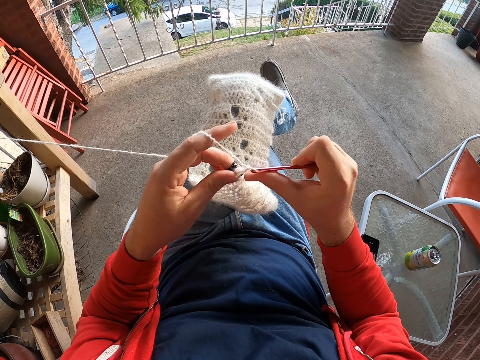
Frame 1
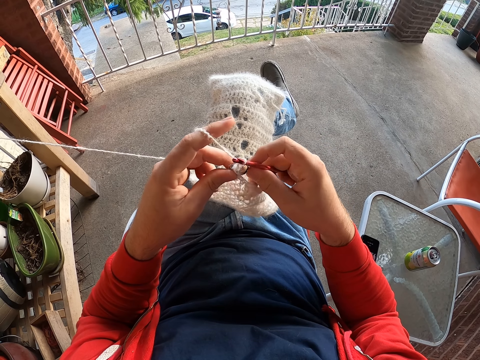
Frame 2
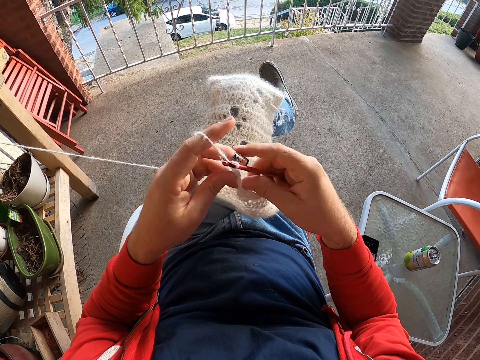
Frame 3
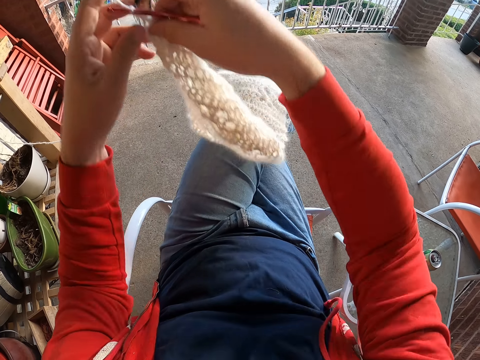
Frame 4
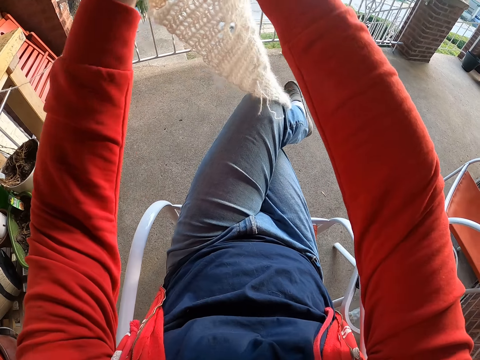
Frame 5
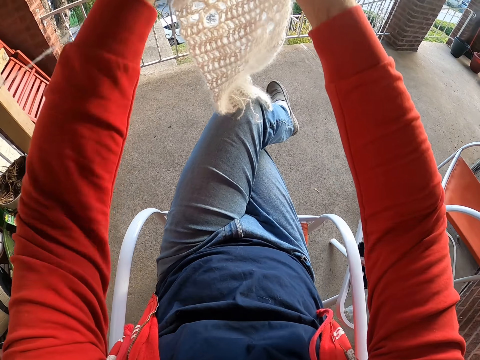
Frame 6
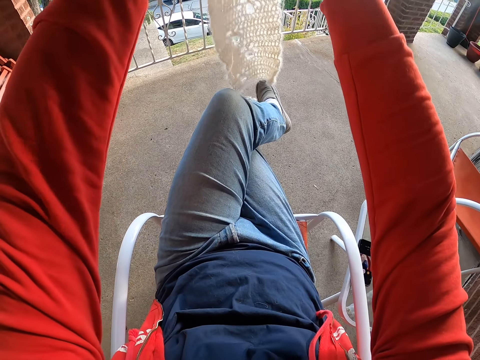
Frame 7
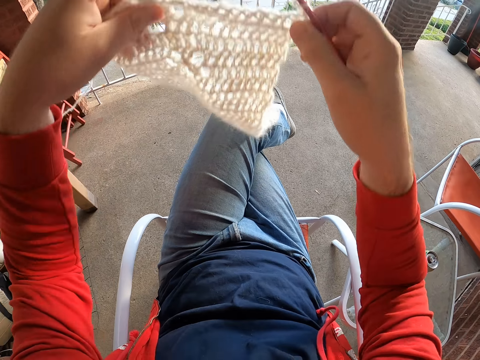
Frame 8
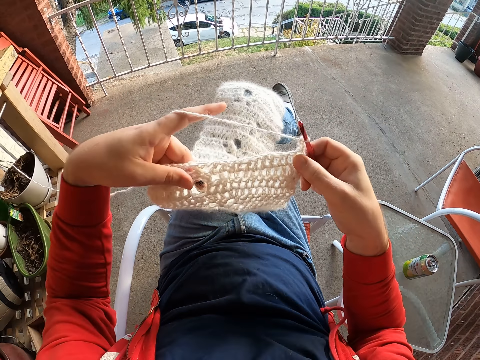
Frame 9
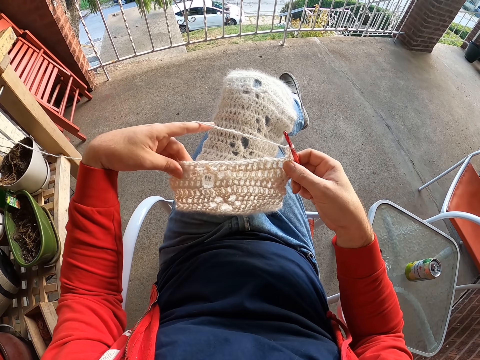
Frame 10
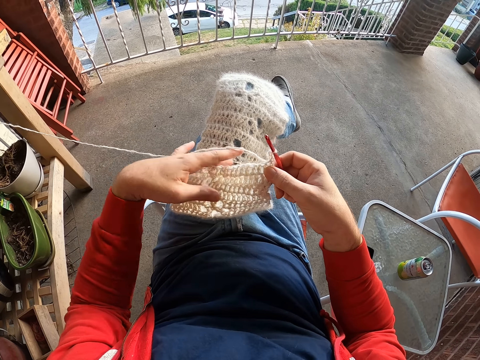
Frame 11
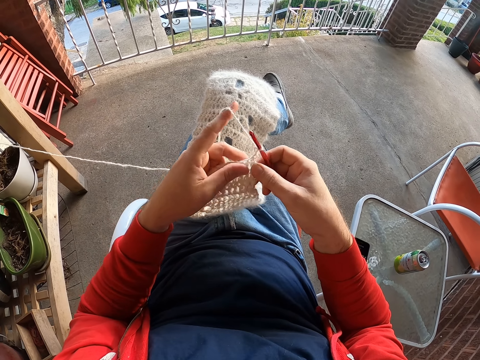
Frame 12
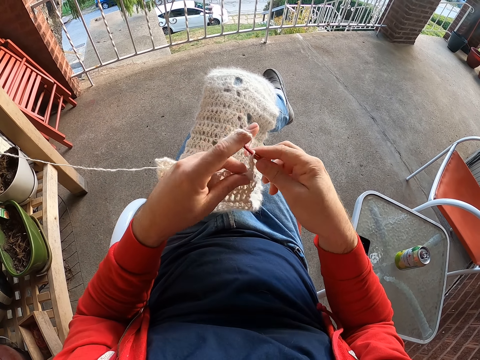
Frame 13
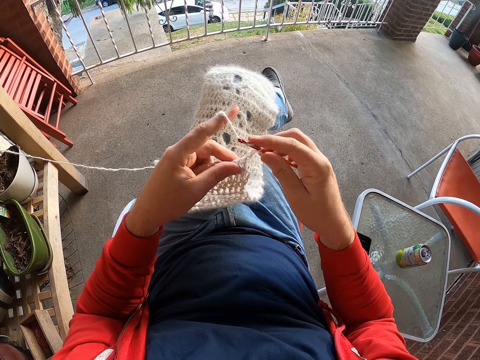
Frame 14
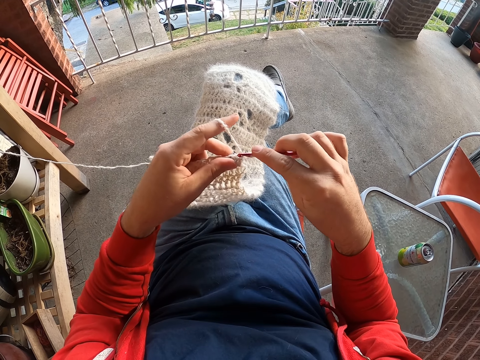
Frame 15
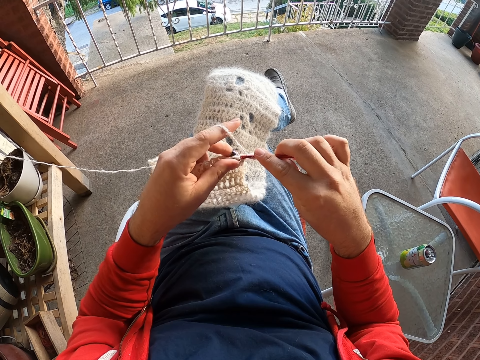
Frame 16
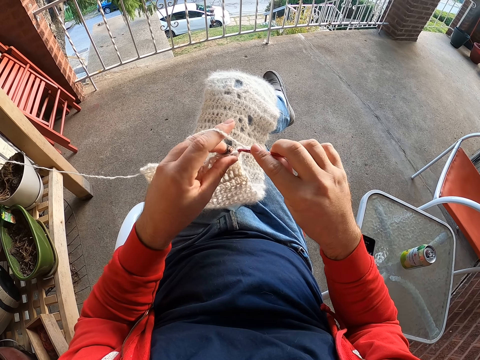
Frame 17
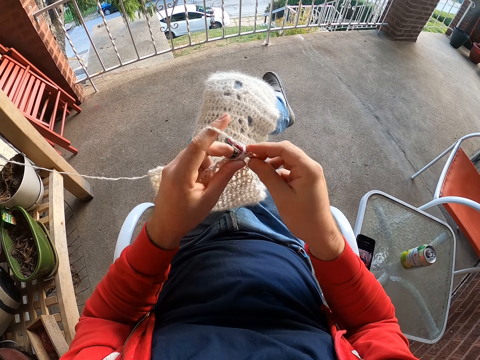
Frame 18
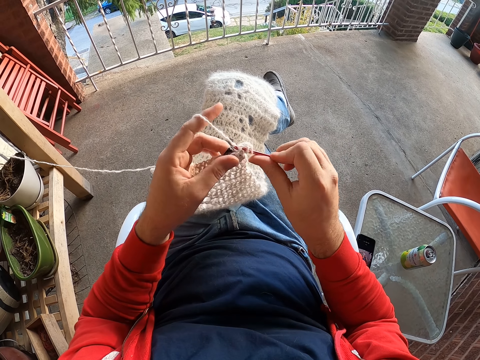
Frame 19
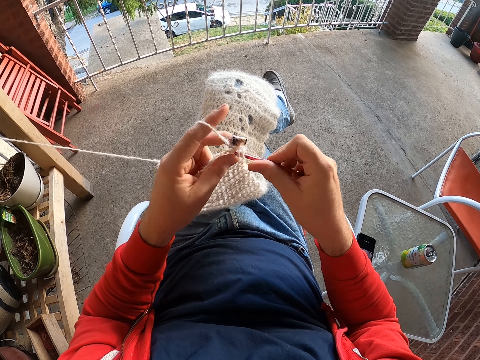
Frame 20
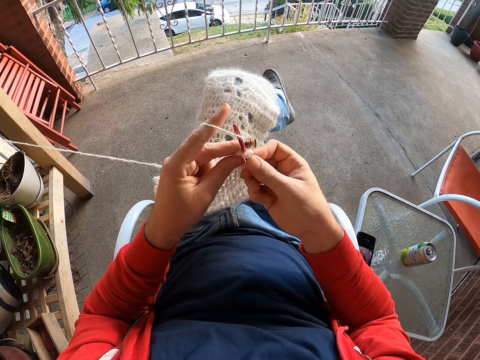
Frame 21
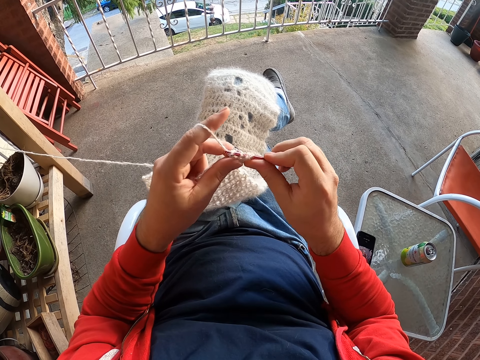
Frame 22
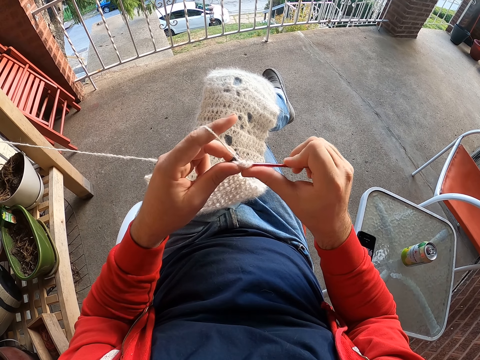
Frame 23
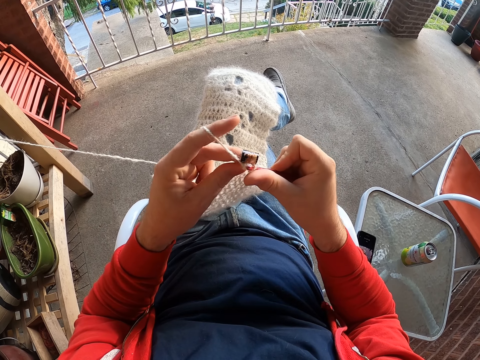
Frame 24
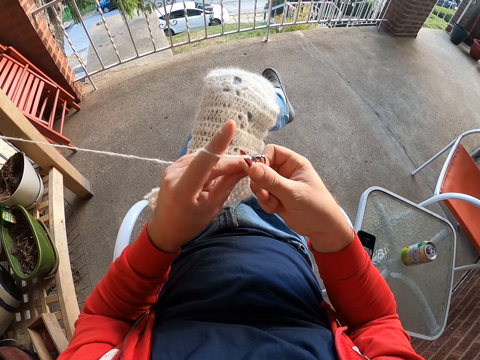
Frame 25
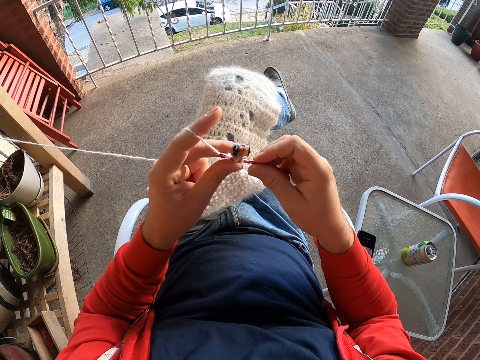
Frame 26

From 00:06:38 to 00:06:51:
The camera wearer raises a fabric. She places the fabric at her lap. She crochets something with a thread and a crochet hook. She weaves the fabric.

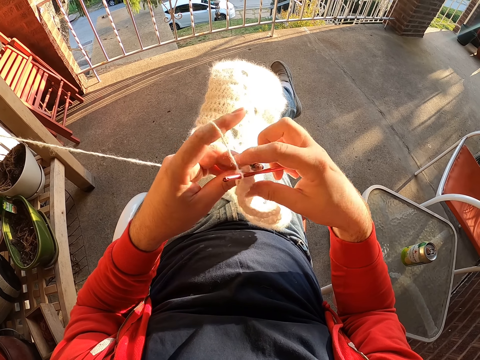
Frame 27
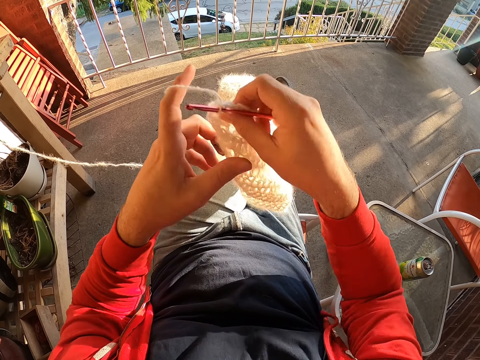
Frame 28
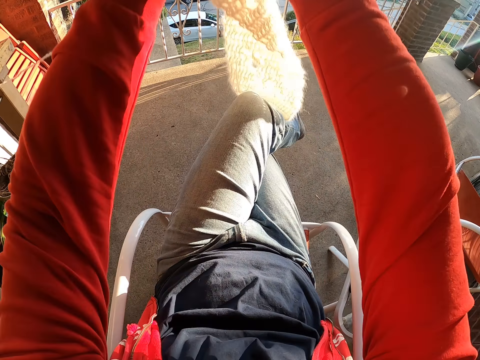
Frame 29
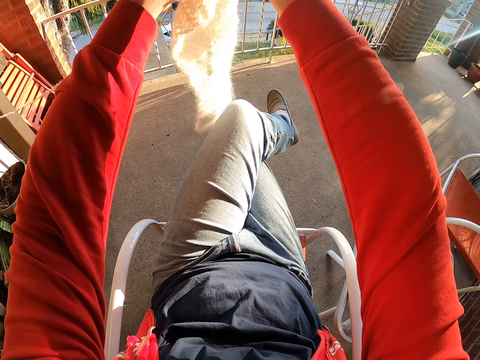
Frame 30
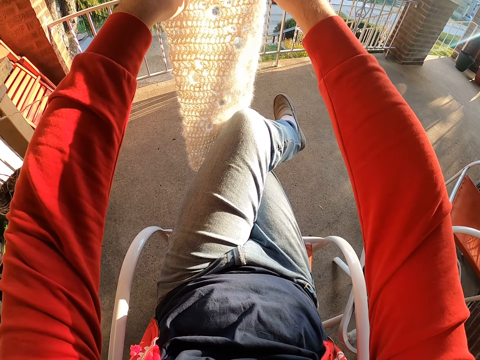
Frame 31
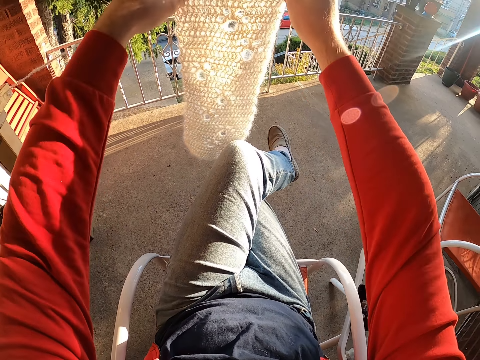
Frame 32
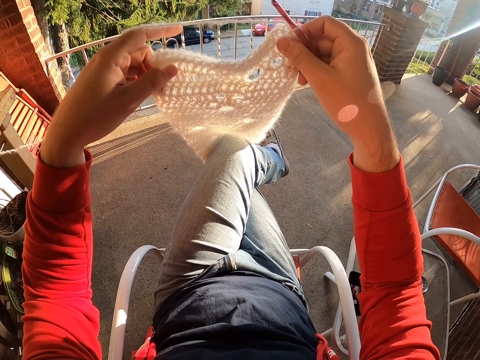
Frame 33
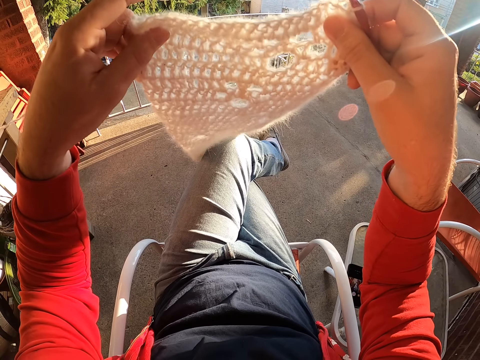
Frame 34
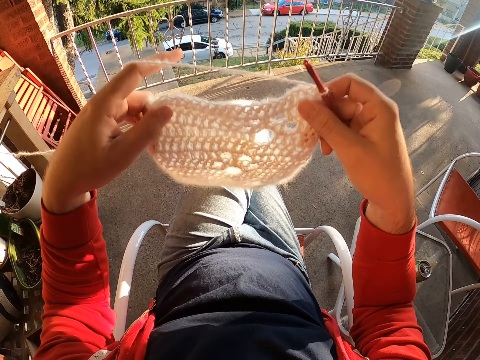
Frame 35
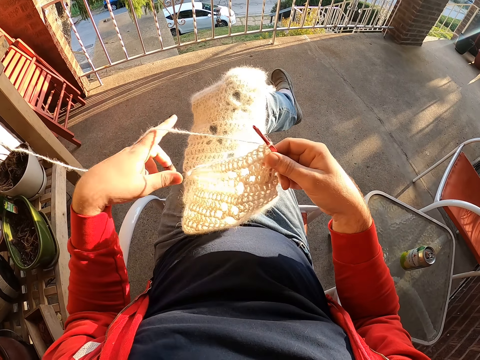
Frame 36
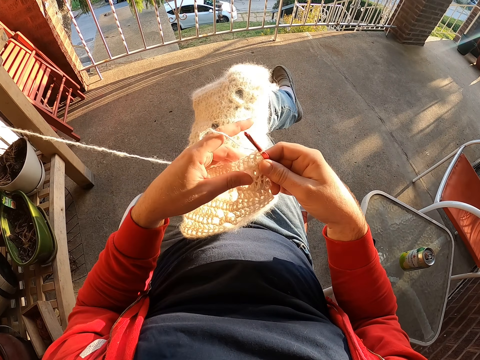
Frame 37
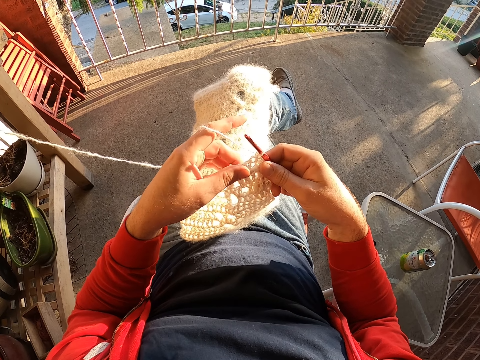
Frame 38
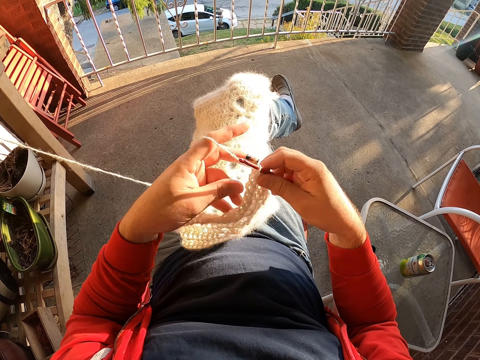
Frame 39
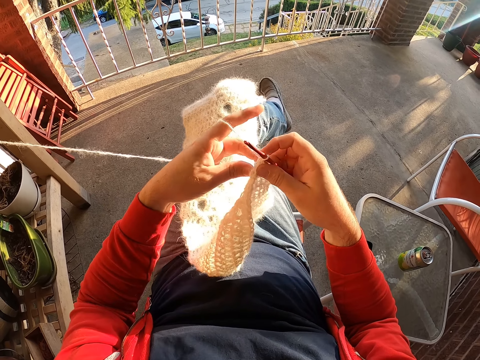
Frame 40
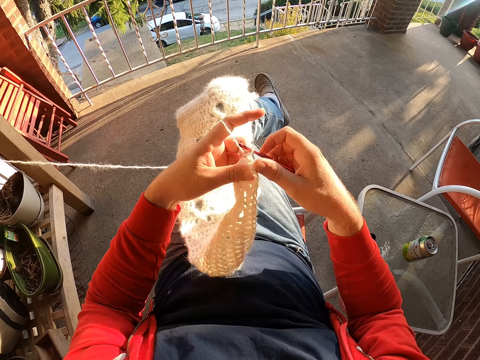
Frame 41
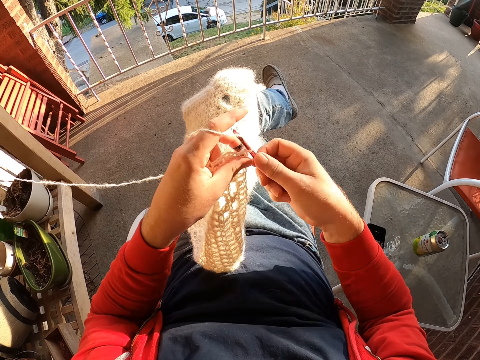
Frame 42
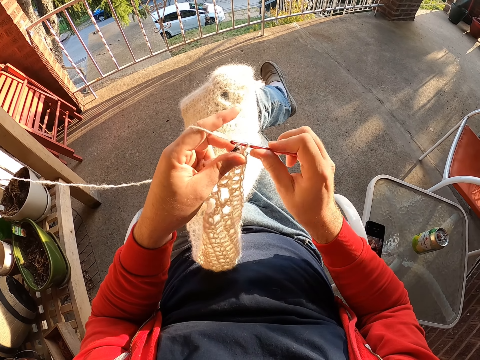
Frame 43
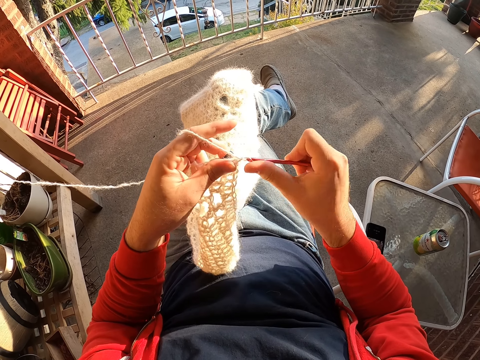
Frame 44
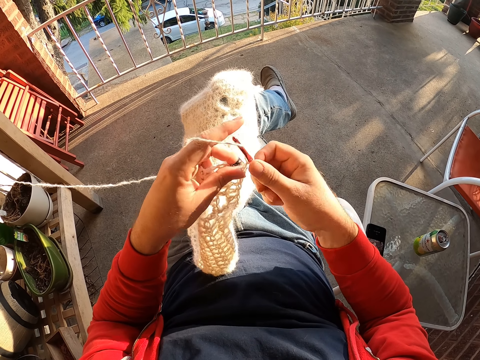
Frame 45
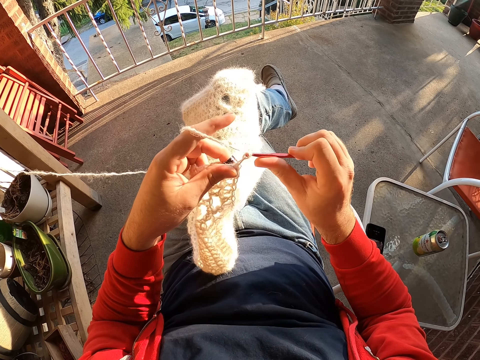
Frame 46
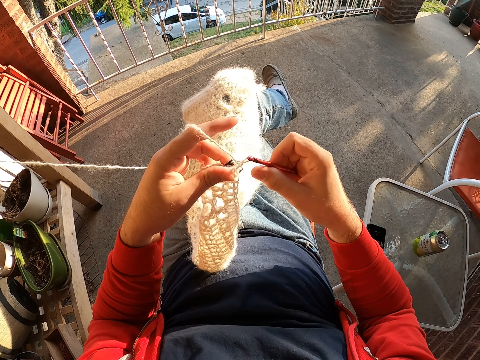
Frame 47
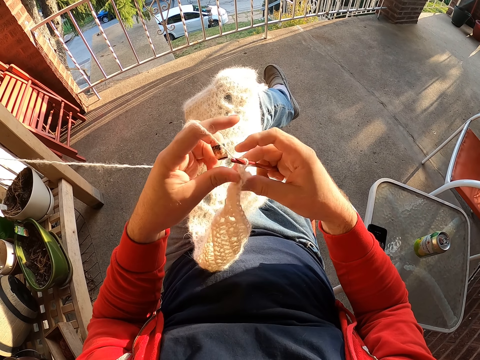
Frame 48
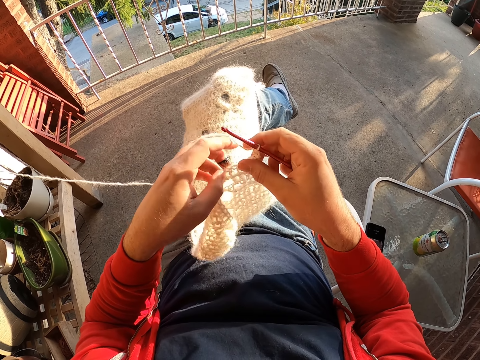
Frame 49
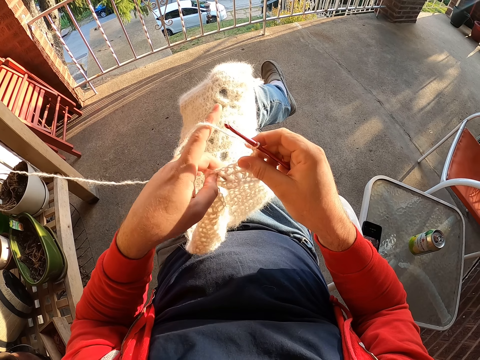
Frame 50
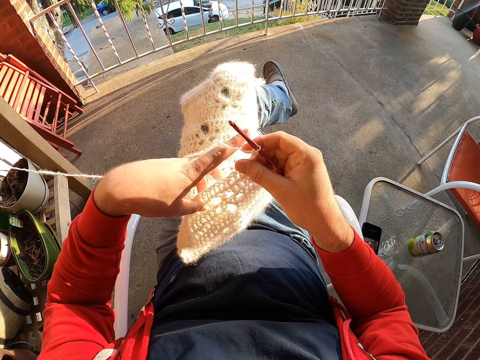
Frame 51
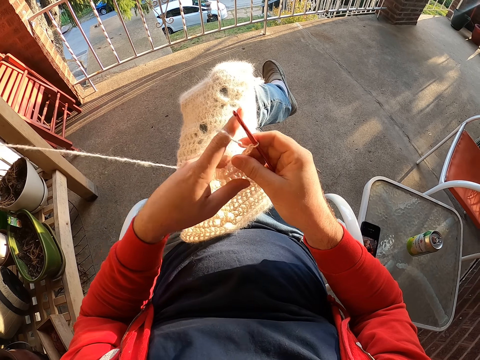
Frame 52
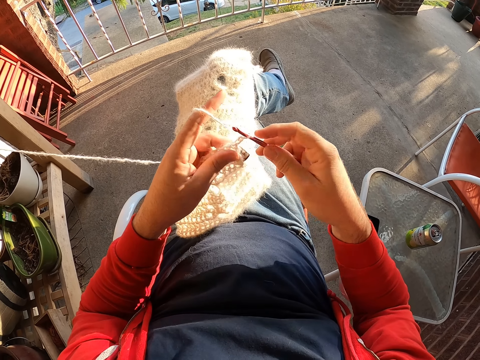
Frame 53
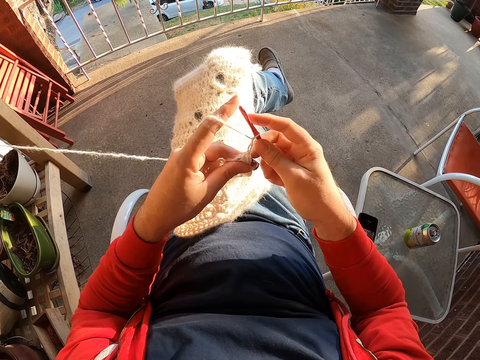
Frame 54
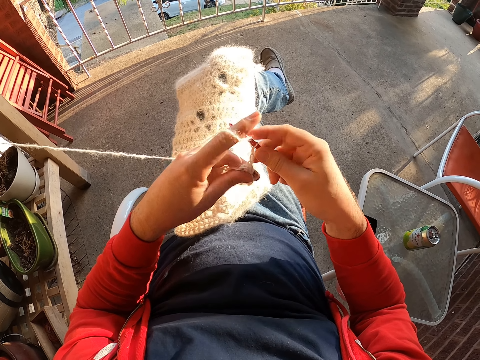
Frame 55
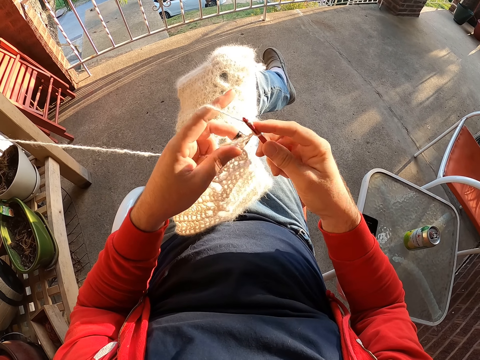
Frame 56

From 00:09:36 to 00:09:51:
The camera wearer raises a fabric. He drops the fabric in his lap. He turns the fabric. He weaves the fabric. He turns the fabric. He weaves the fabric.
